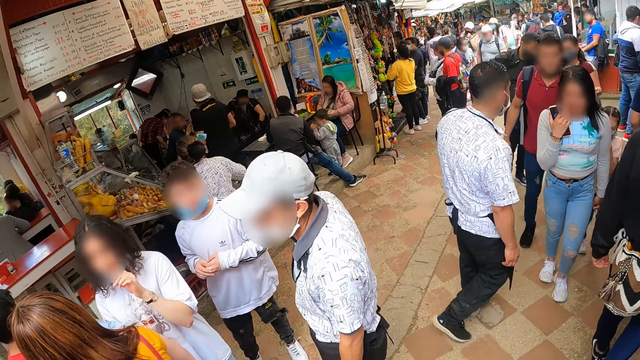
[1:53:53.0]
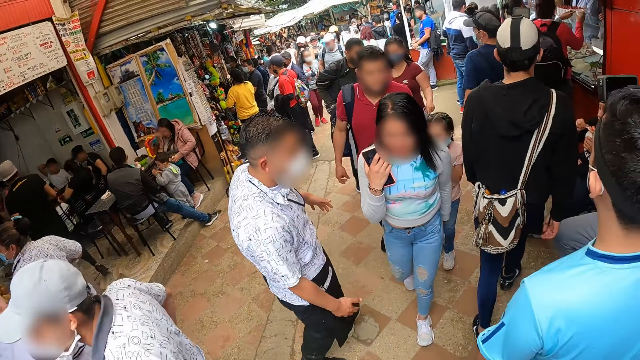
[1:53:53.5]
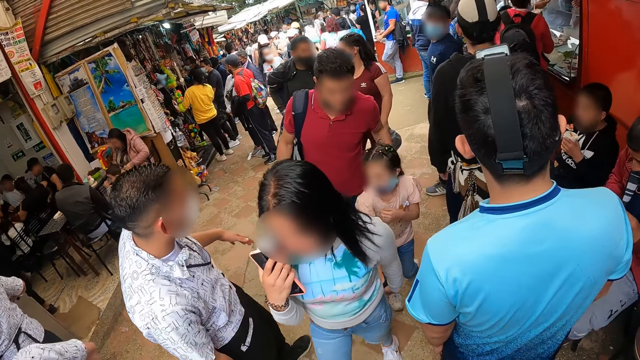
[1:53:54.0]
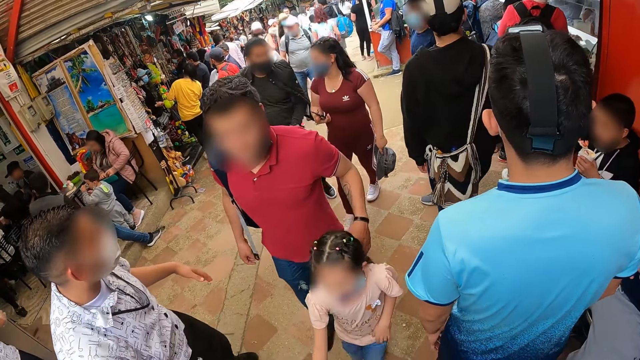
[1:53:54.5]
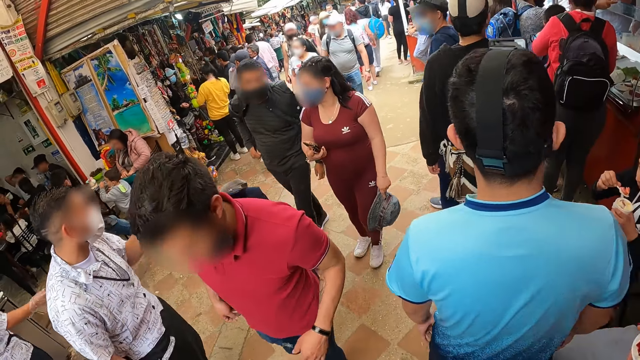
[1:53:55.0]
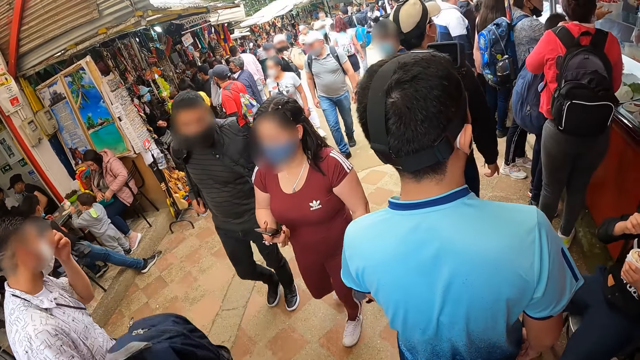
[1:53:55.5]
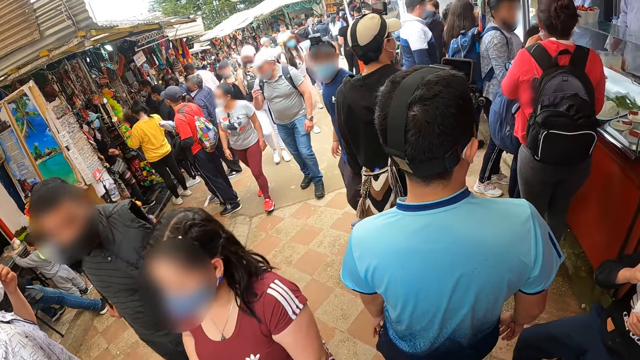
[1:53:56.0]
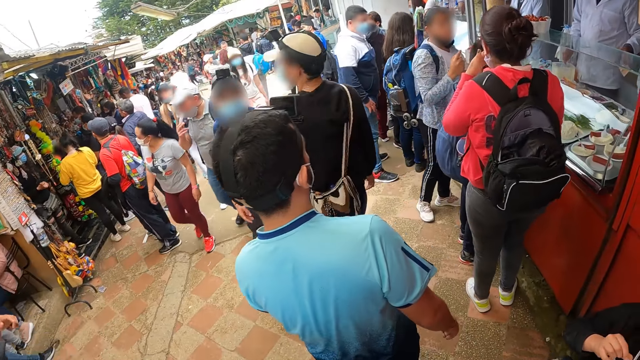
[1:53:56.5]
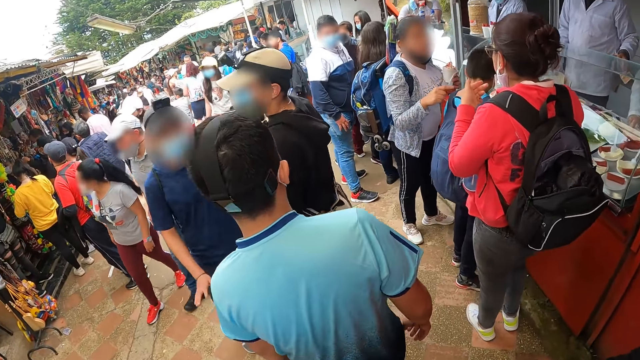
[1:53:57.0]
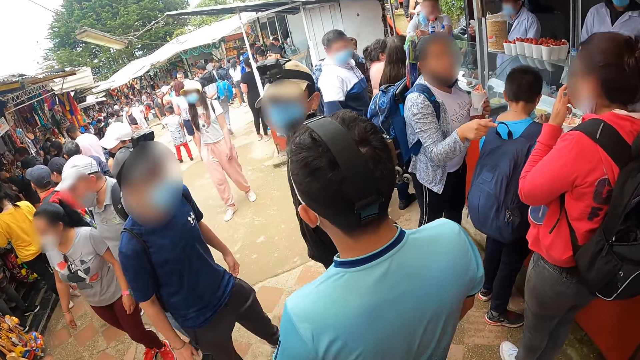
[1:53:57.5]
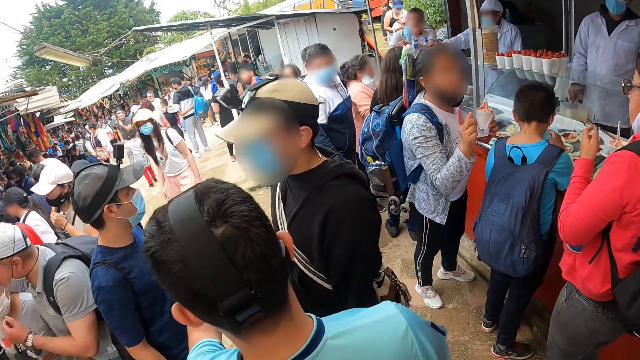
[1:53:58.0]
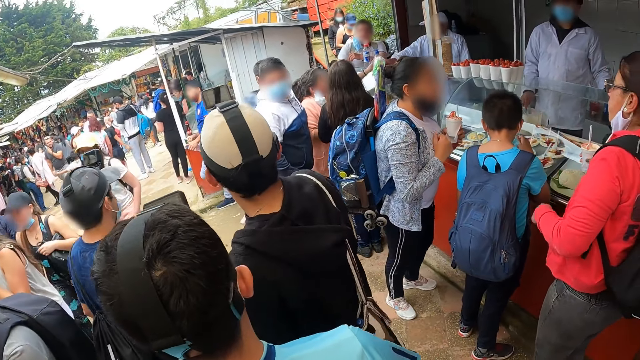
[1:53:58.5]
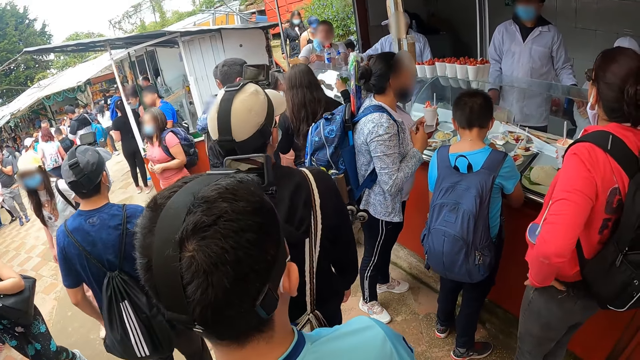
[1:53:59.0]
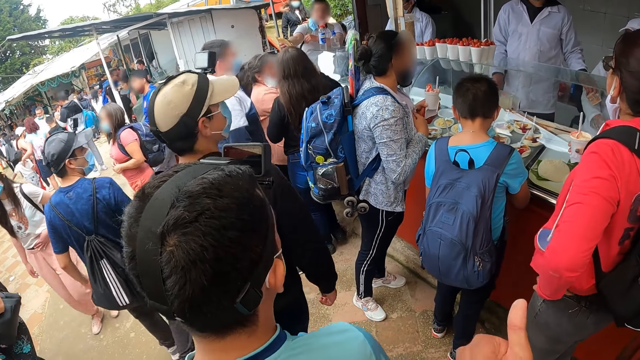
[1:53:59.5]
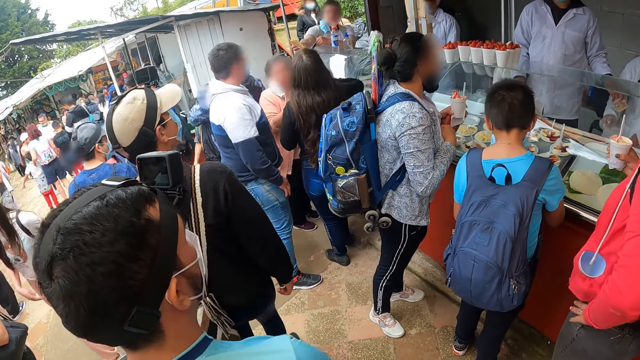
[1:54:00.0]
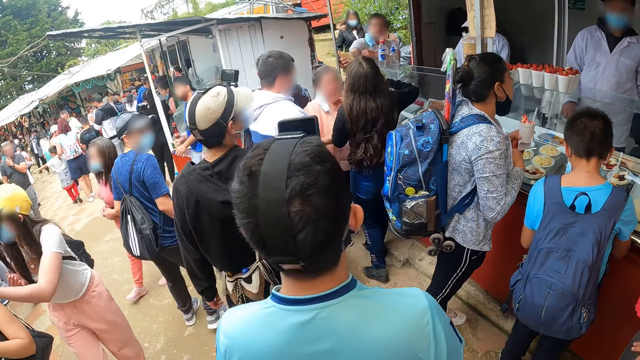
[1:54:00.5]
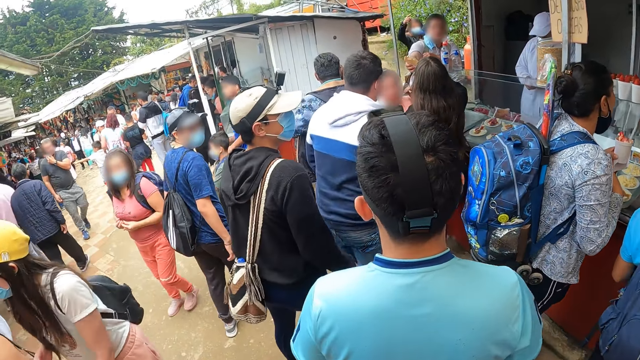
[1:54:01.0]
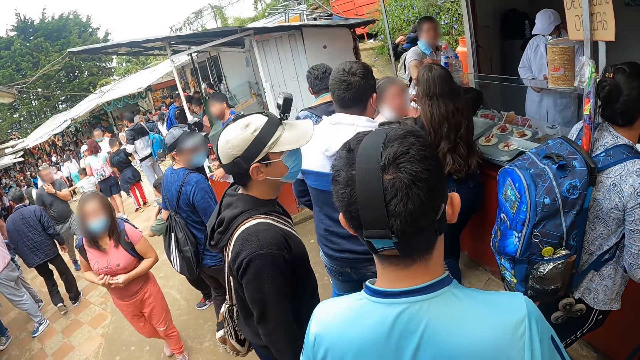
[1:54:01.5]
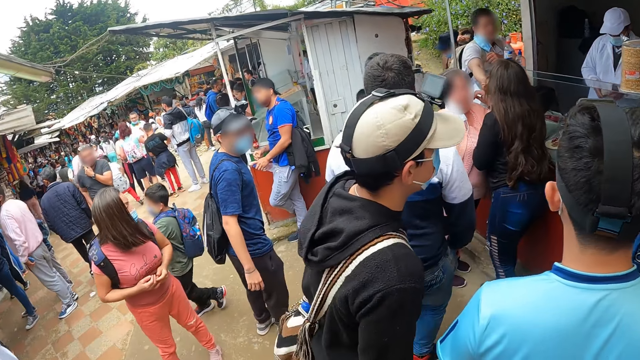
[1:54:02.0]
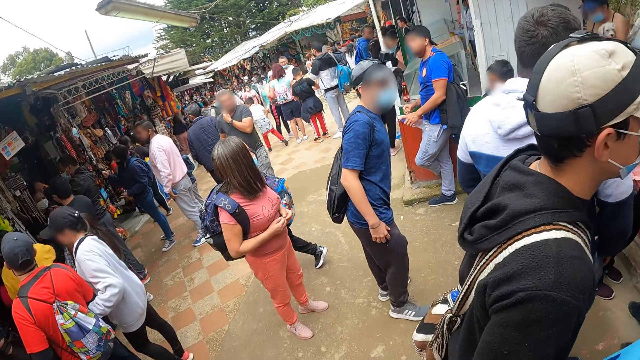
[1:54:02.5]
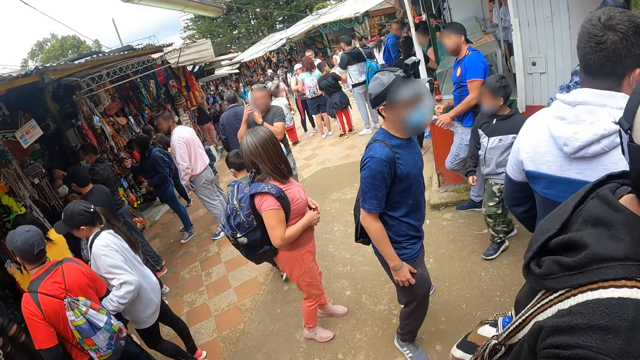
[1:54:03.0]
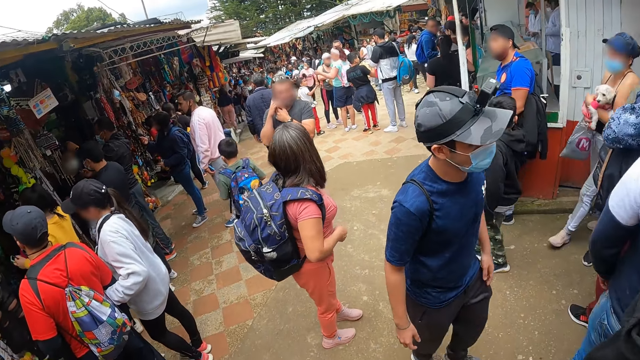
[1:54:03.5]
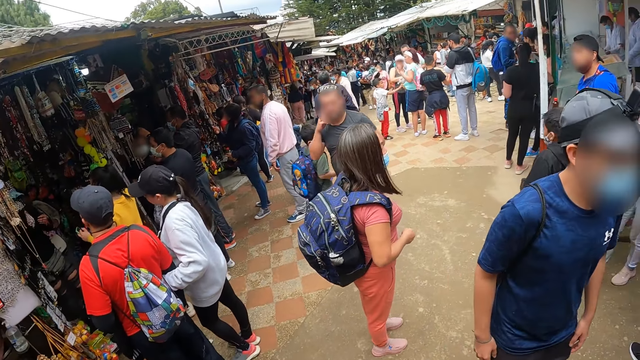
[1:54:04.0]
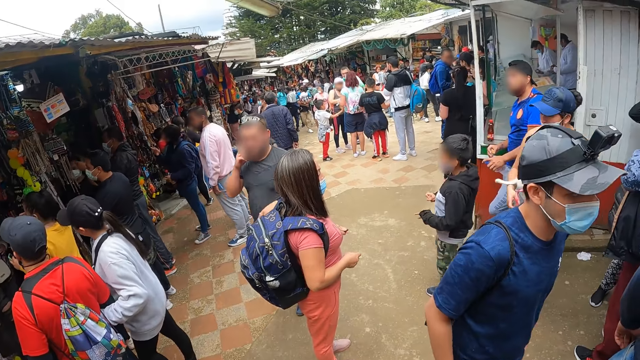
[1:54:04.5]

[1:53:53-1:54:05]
A man, another man, and a third man interact with each other.

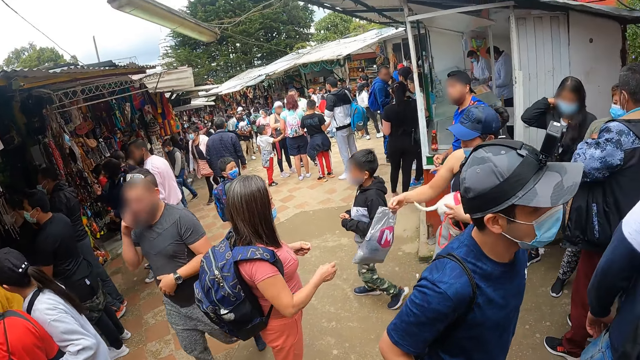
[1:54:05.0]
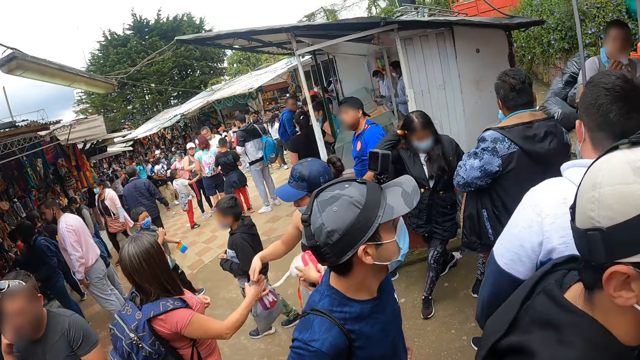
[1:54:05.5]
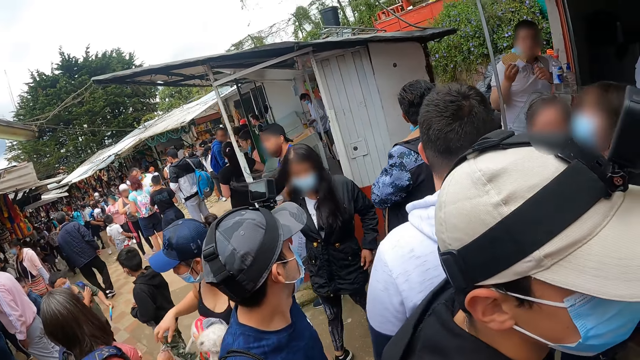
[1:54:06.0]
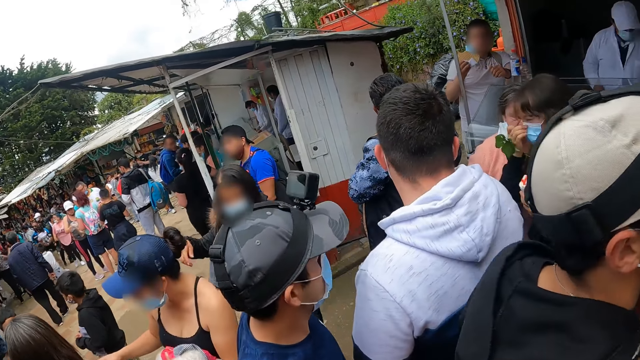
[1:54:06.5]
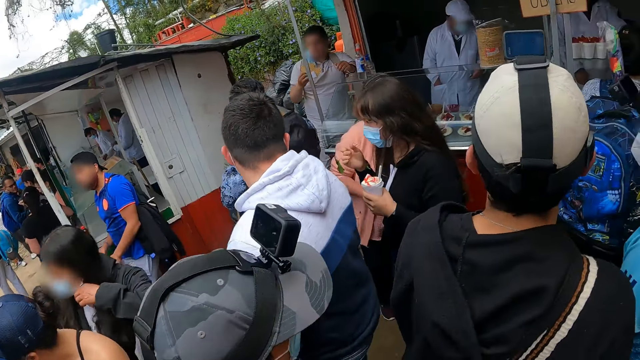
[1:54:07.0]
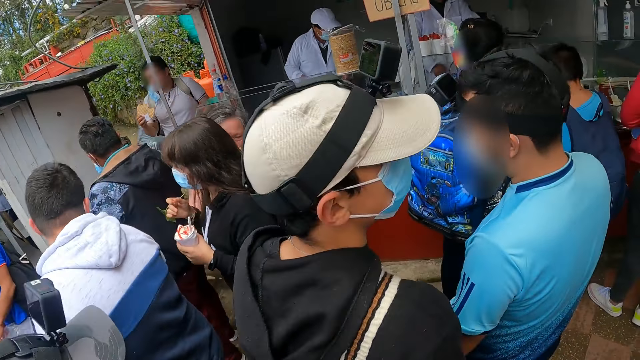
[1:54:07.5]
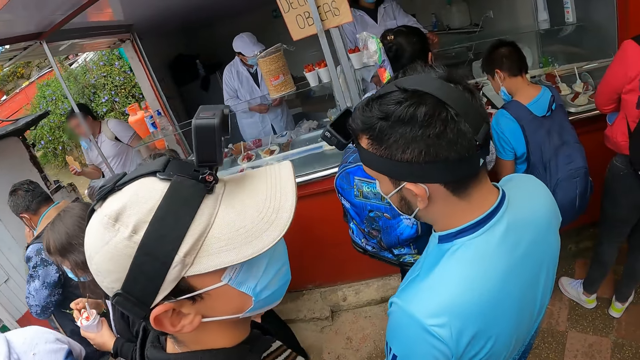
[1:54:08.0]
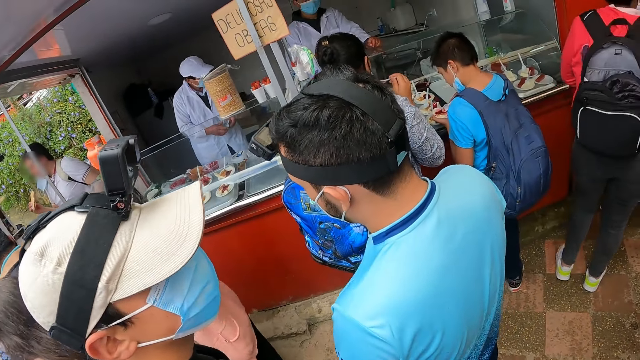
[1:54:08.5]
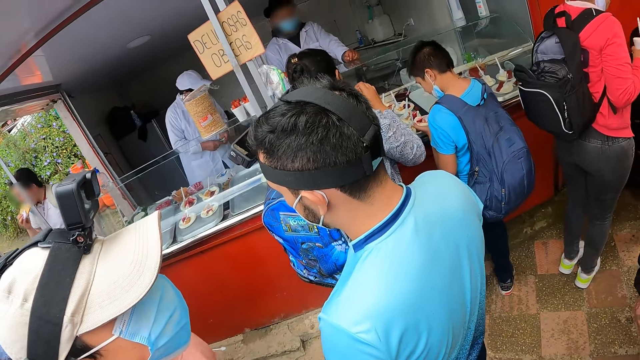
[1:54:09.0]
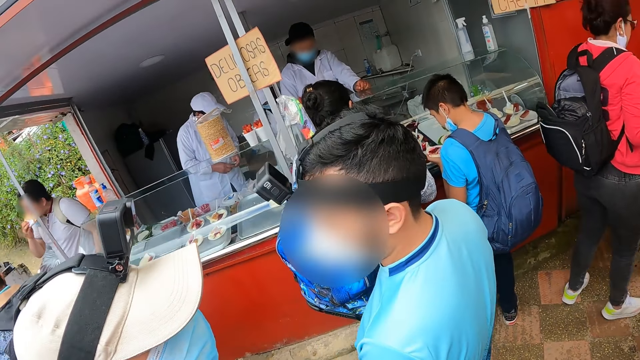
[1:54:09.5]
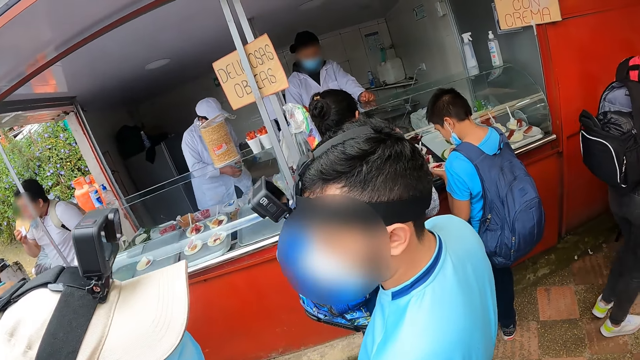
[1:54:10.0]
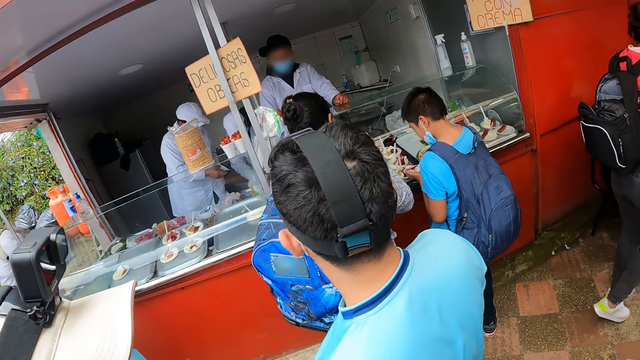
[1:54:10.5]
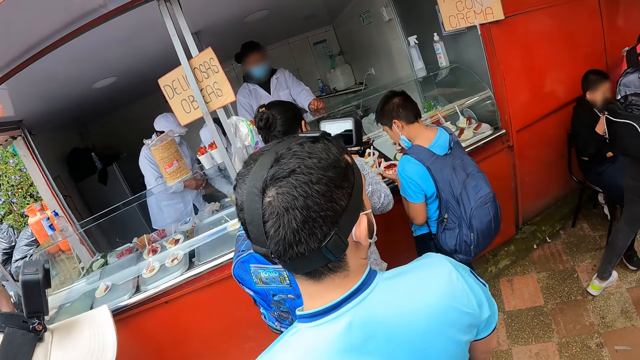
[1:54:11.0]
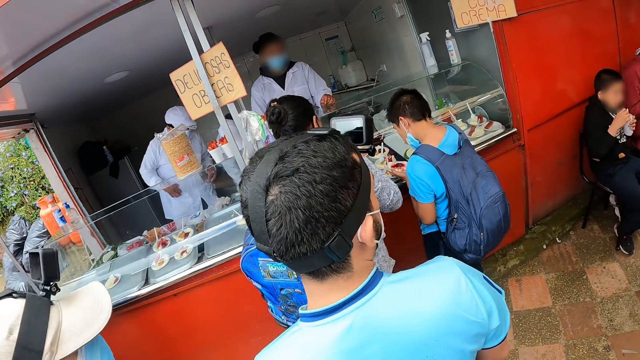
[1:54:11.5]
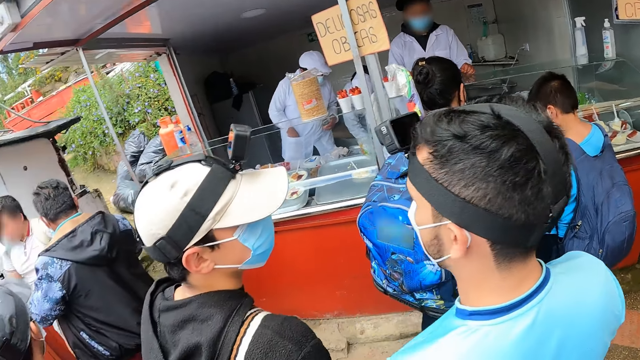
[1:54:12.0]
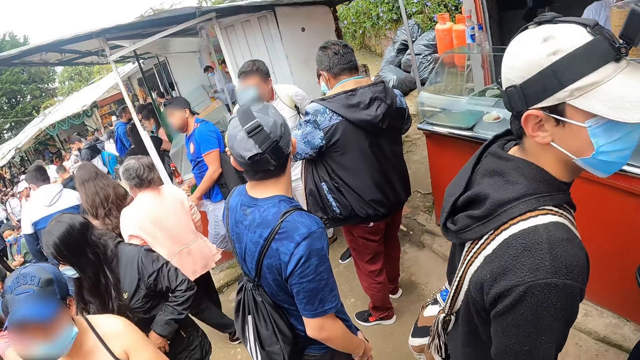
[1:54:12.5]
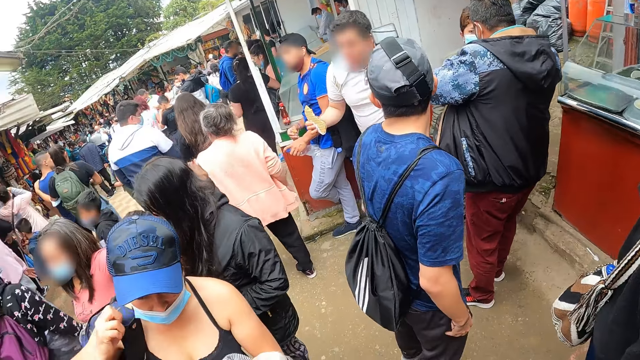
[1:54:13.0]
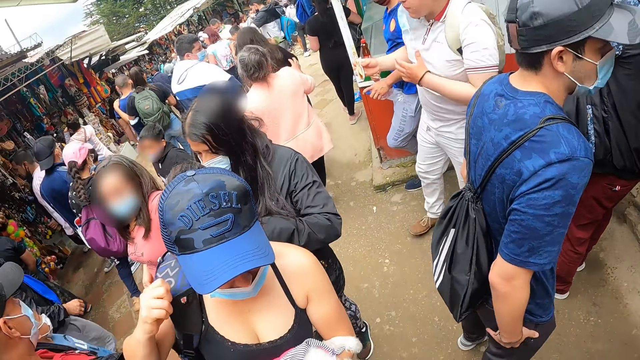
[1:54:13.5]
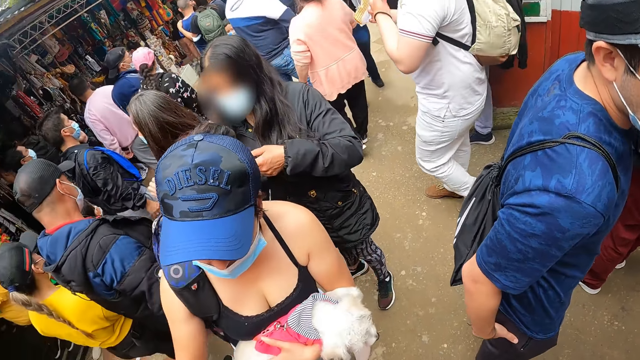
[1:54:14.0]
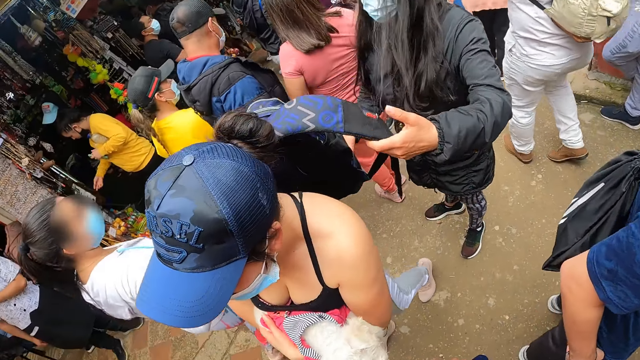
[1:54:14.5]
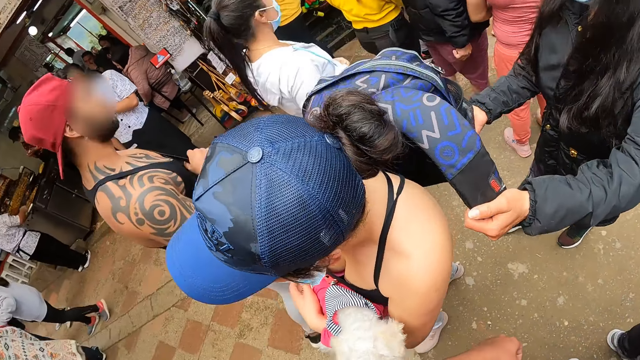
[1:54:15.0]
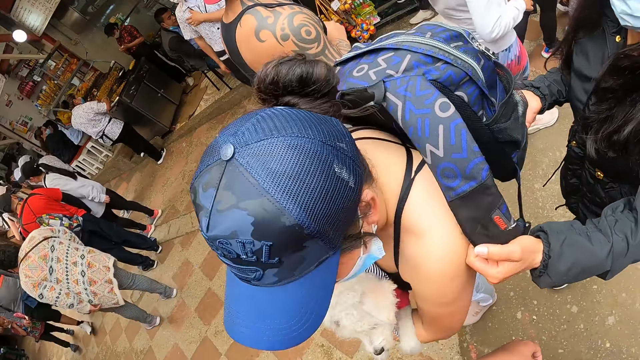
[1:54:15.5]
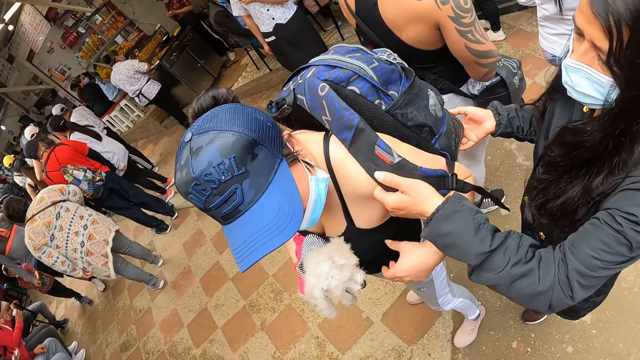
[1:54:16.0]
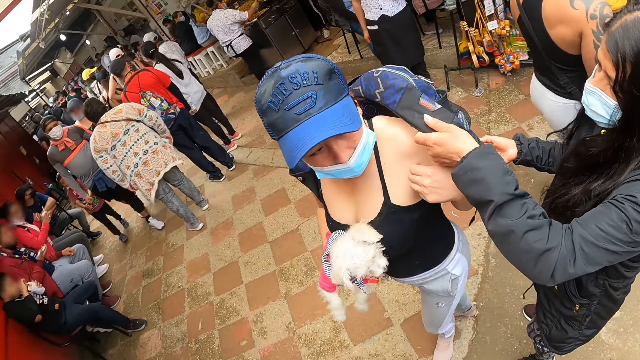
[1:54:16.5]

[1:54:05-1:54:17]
The camera wearer stops around a hotel. They look around the hotel.
